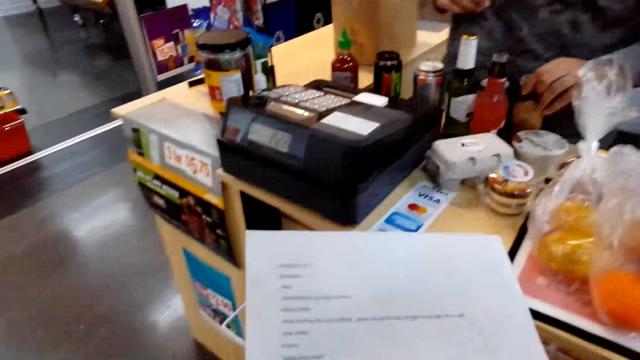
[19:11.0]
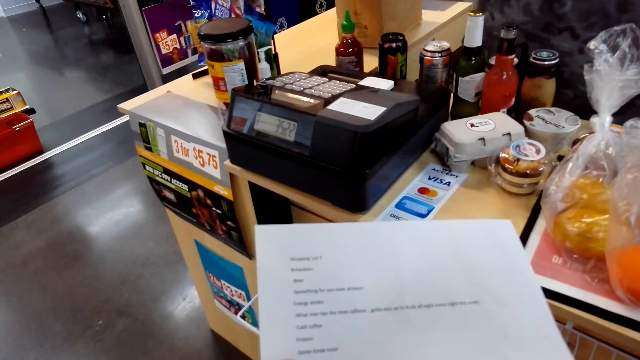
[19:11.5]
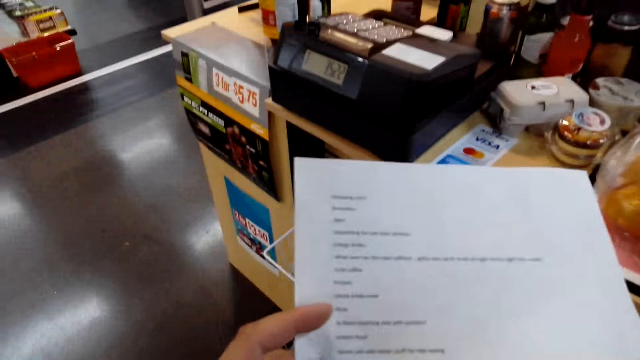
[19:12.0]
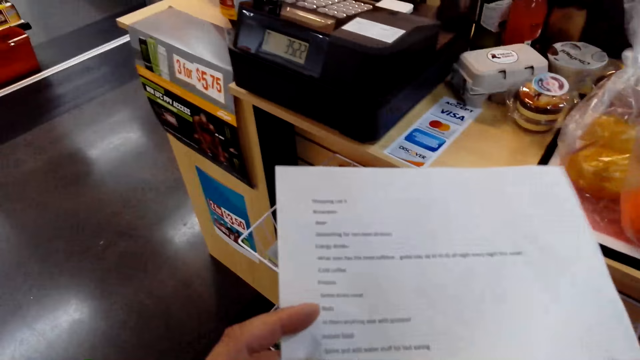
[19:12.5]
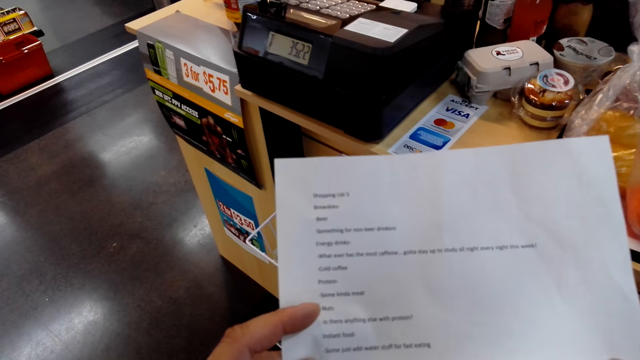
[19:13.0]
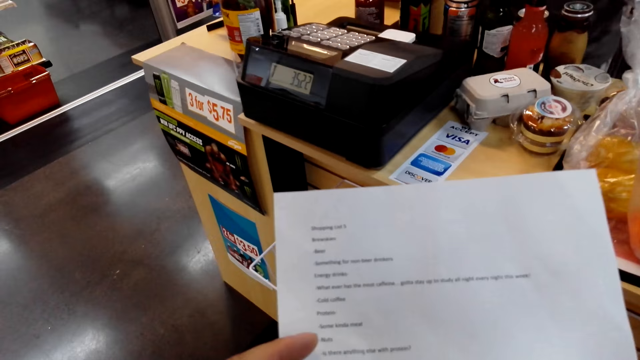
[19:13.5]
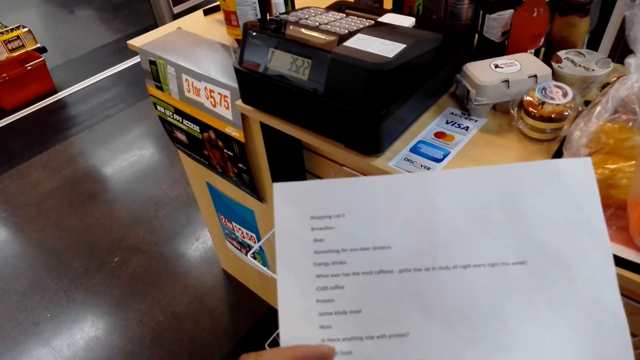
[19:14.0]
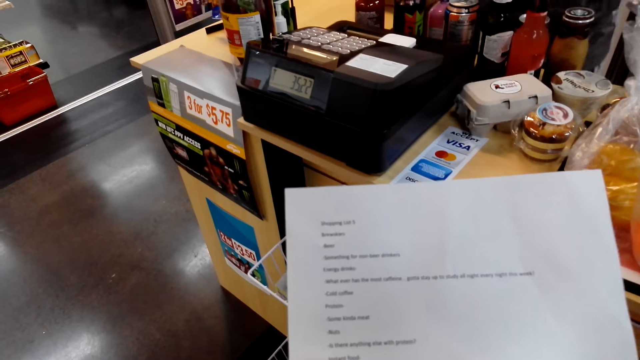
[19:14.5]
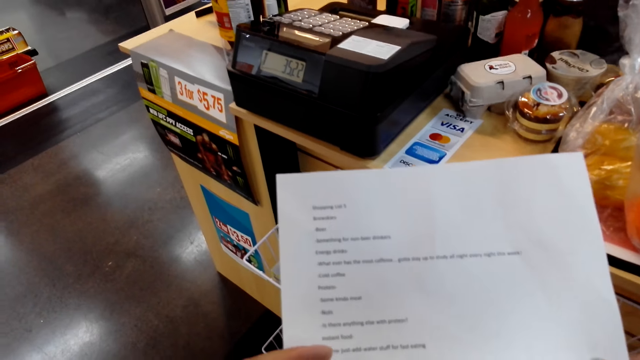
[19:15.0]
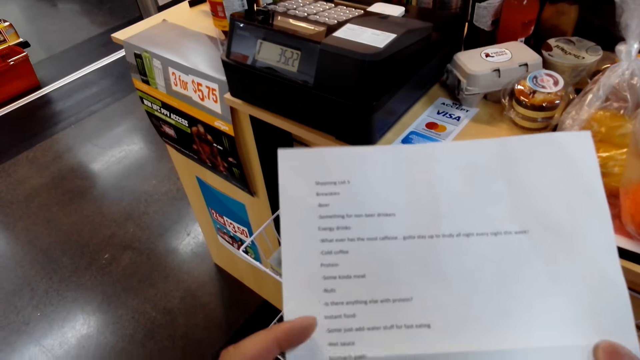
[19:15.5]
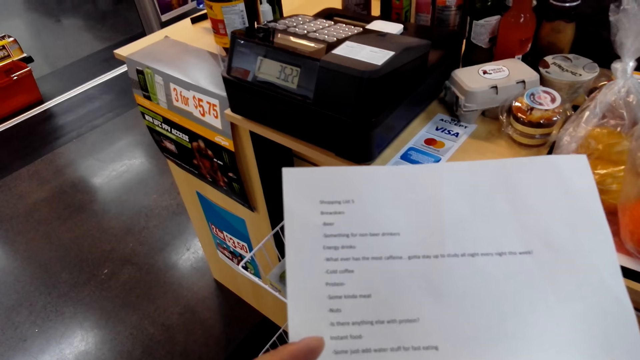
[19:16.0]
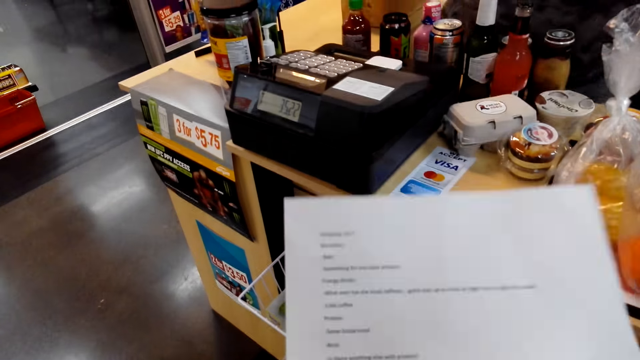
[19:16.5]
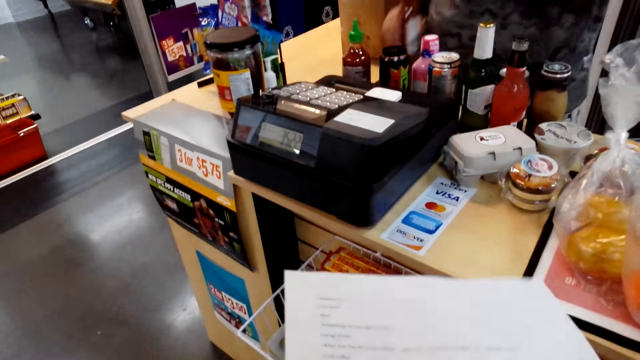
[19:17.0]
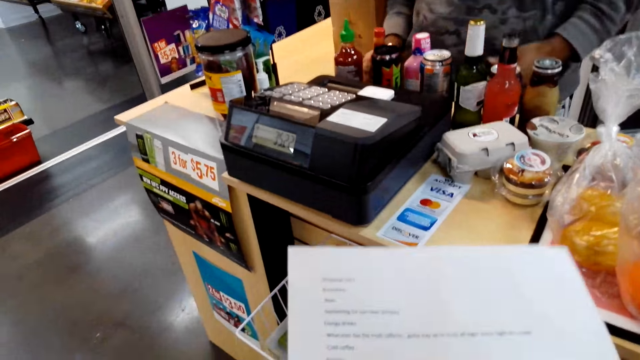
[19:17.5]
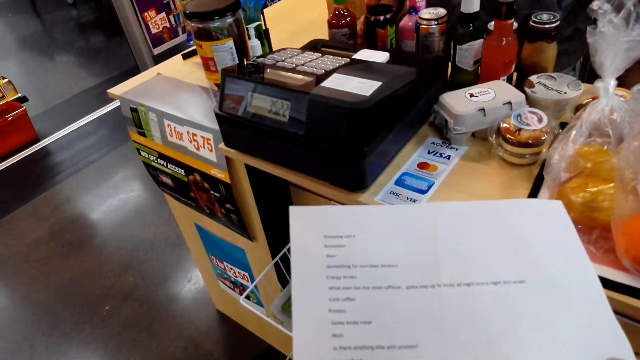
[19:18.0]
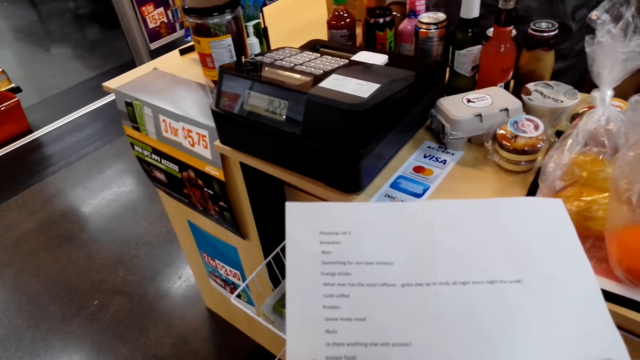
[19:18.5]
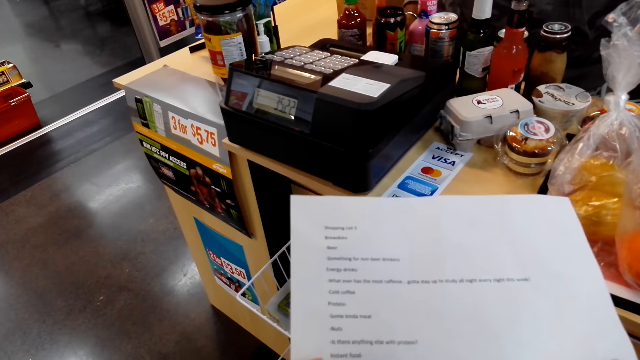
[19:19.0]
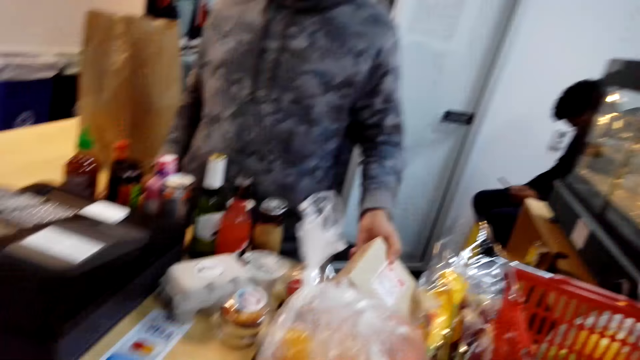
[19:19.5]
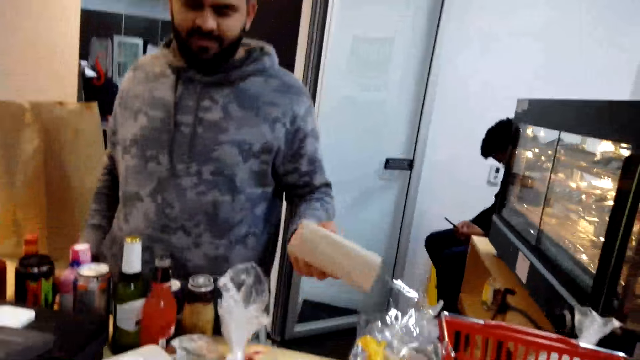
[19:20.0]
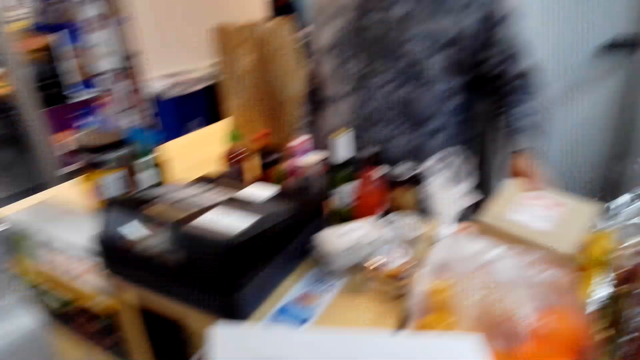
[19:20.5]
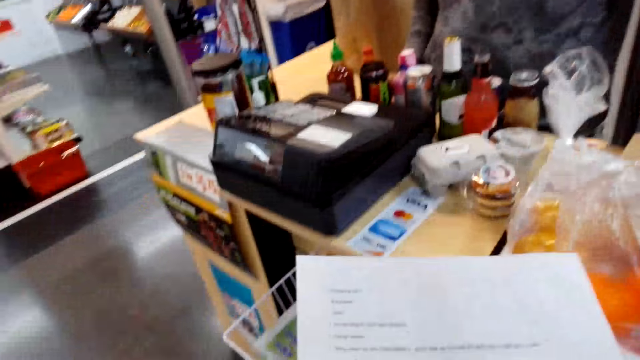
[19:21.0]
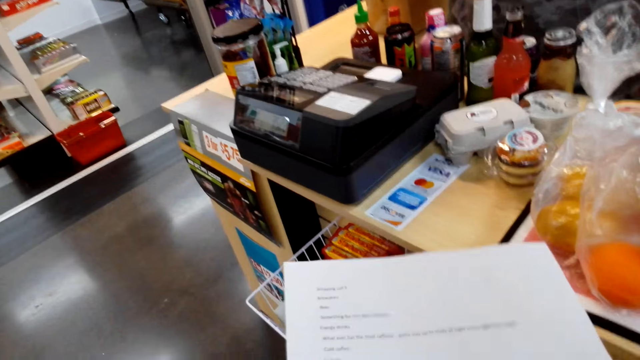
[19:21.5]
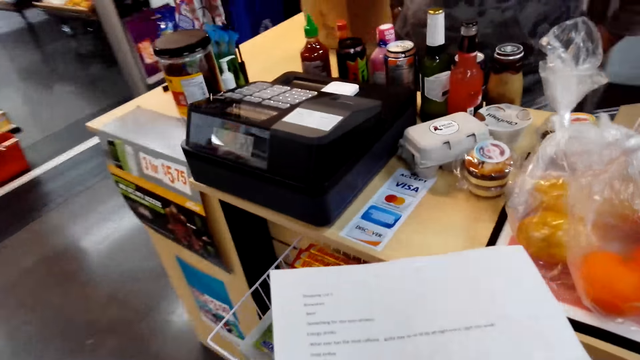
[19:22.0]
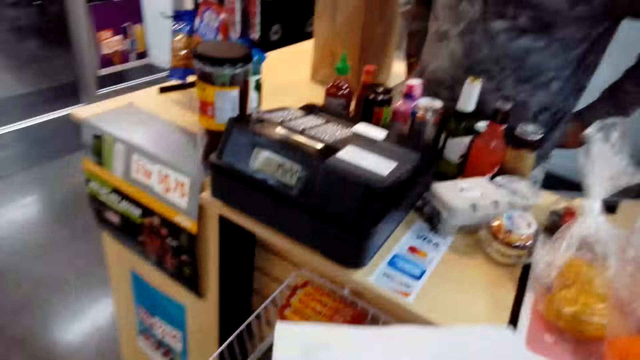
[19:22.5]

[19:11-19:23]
The camera wearer looks at the shopping list.

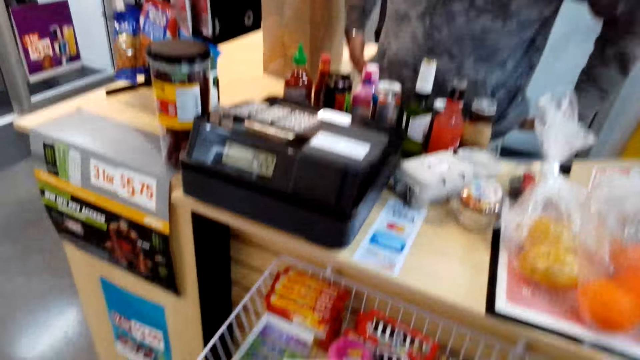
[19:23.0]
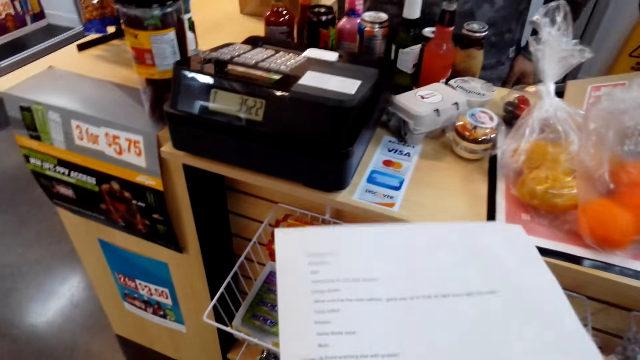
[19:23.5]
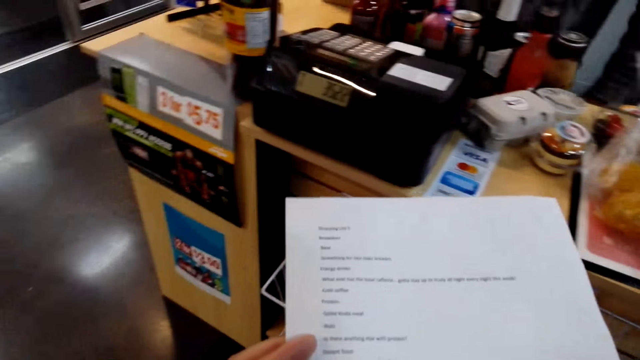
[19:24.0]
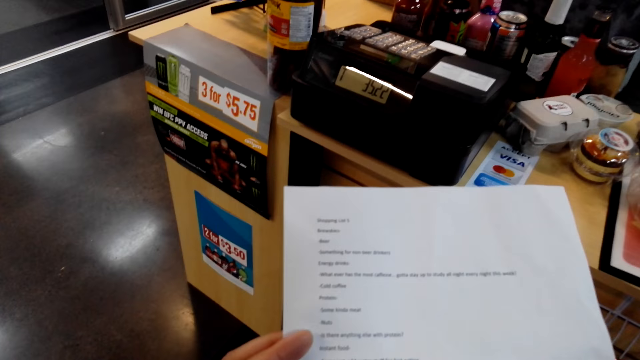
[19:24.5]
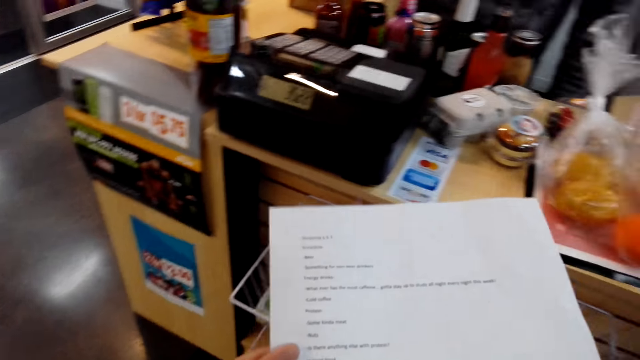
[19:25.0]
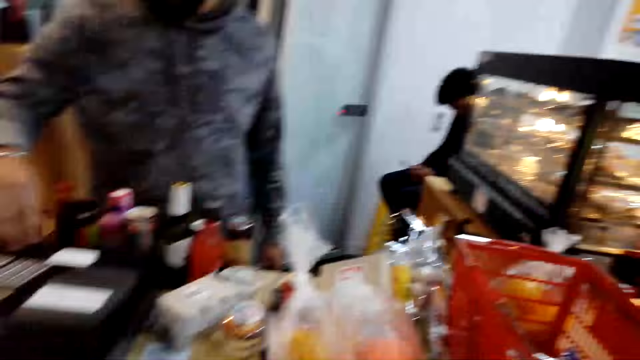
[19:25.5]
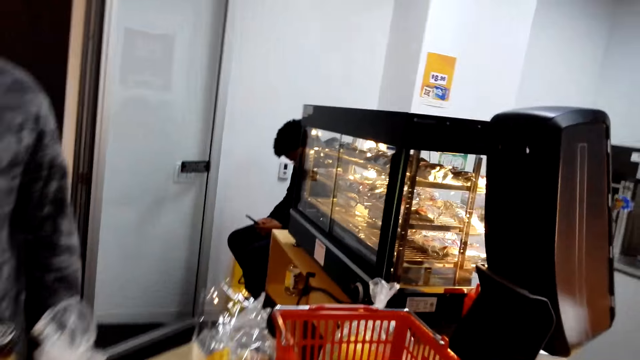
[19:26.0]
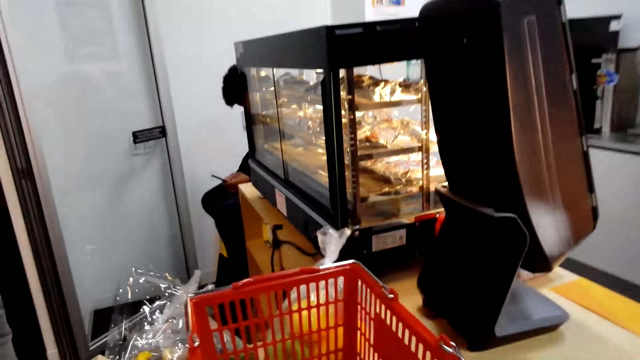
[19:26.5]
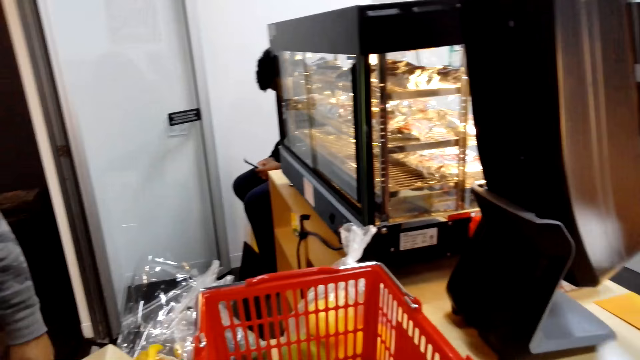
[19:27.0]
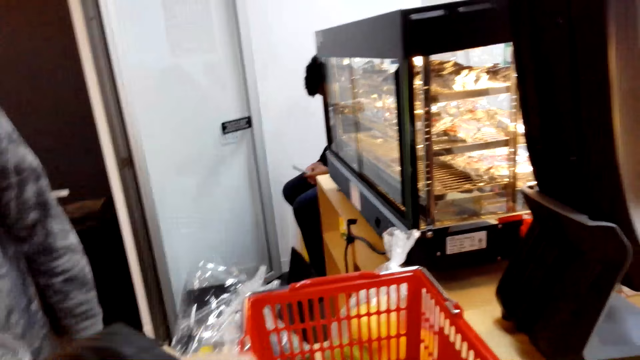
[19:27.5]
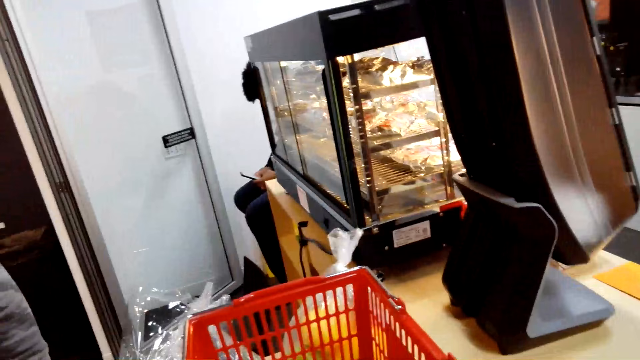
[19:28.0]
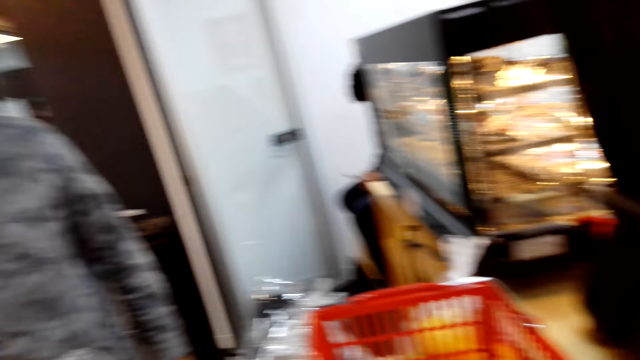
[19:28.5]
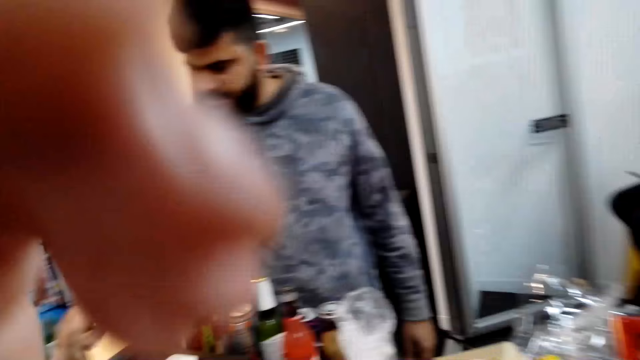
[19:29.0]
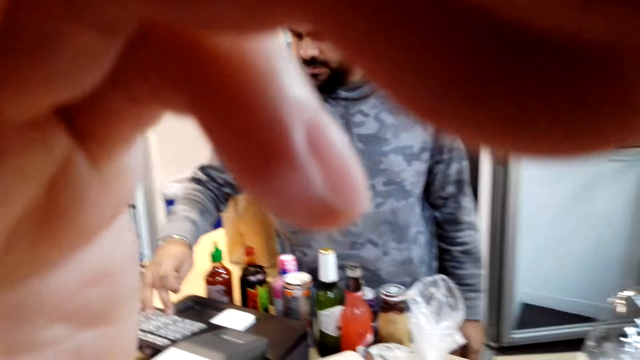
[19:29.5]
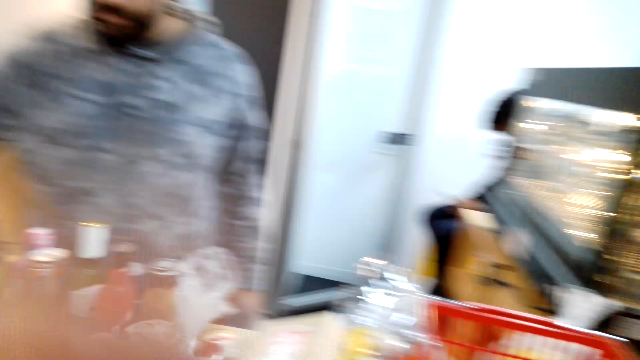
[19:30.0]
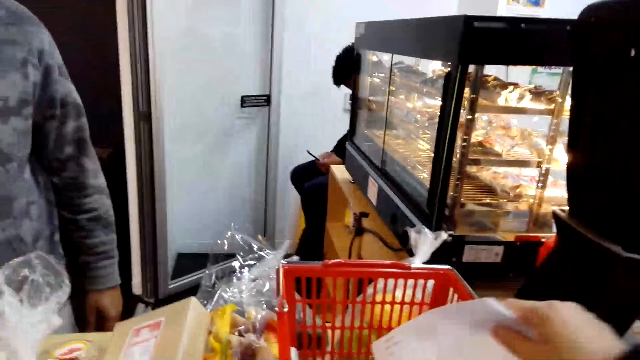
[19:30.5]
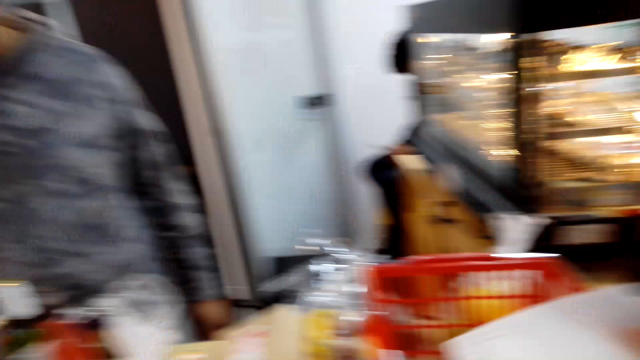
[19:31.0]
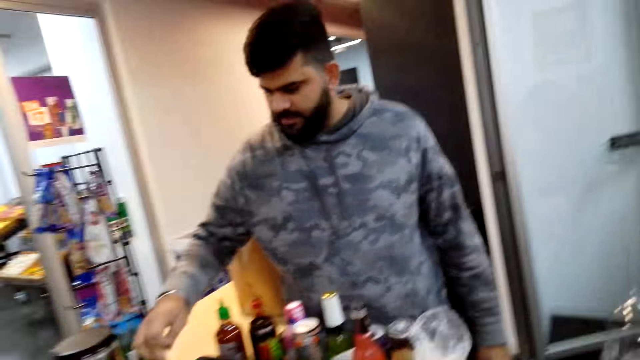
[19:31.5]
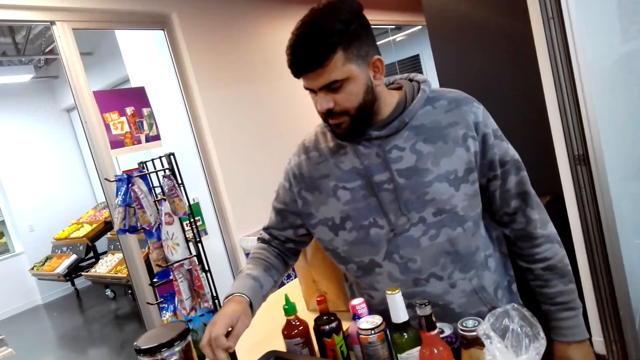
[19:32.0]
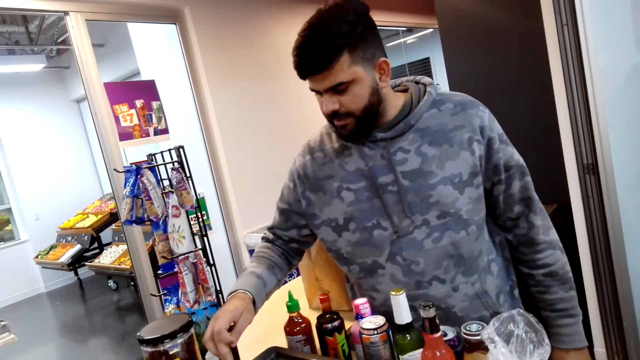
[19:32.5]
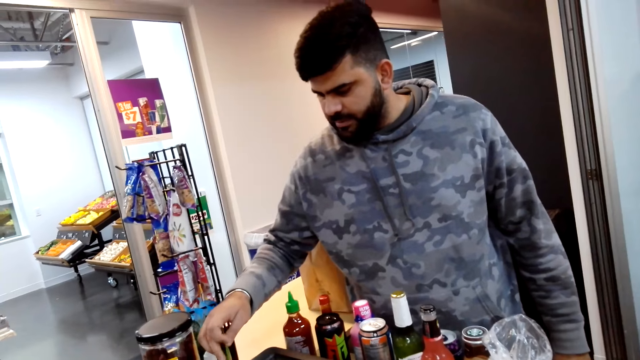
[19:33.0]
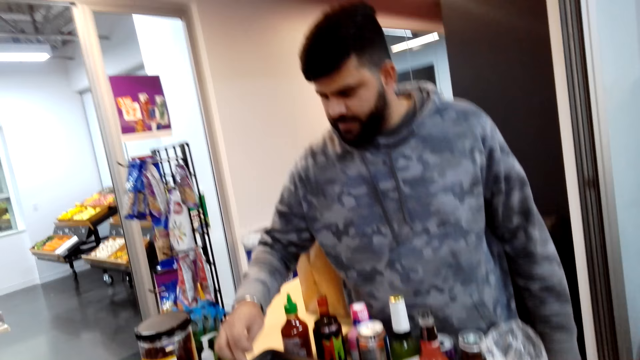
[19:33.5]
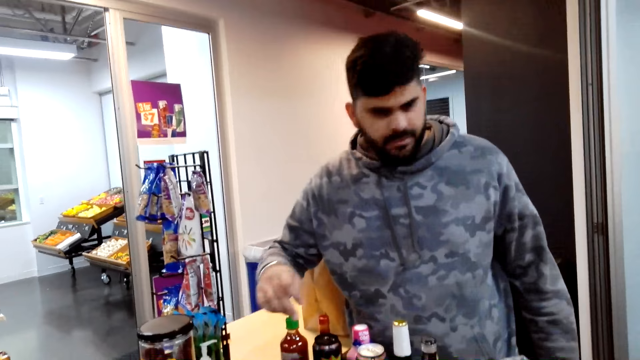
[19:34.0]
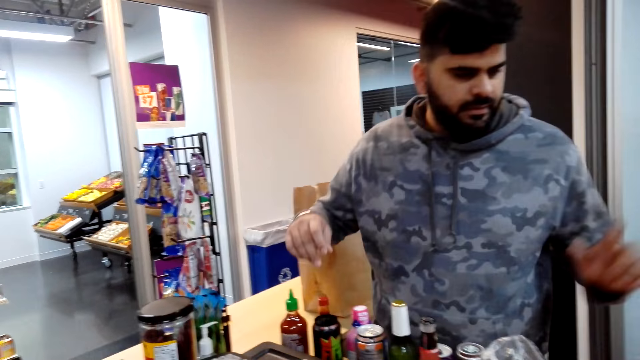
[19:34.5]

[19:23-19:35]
The camera wearer talks to a person. The person types at the till cash register.
